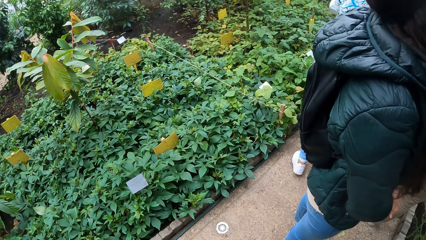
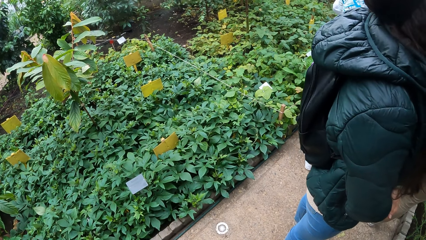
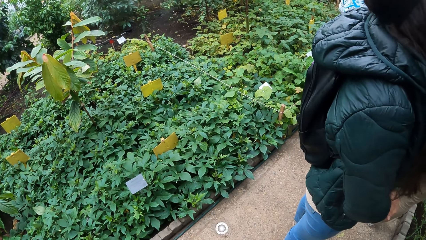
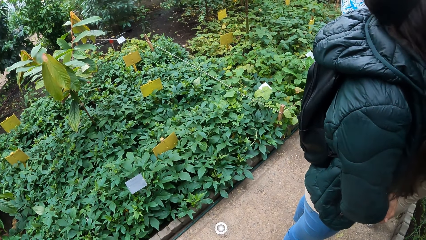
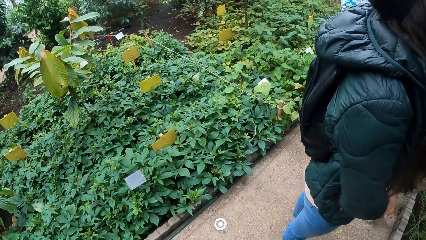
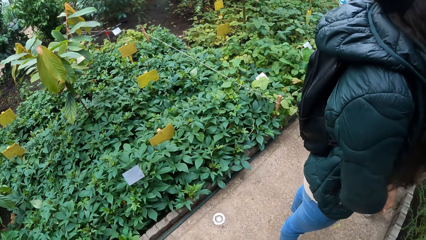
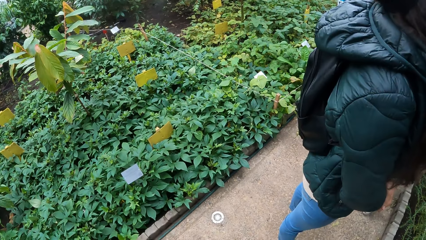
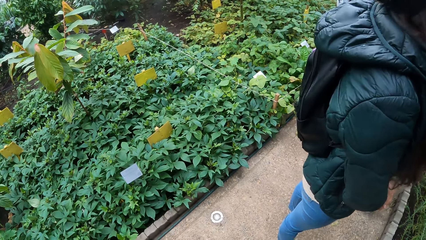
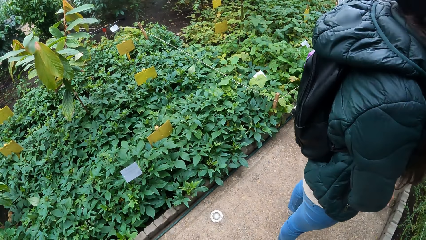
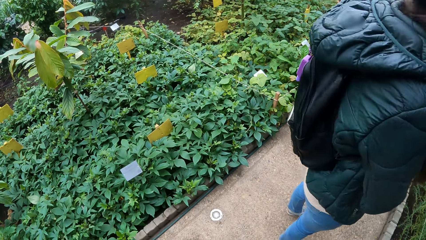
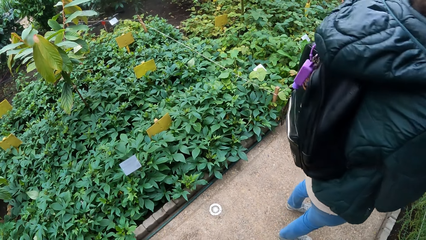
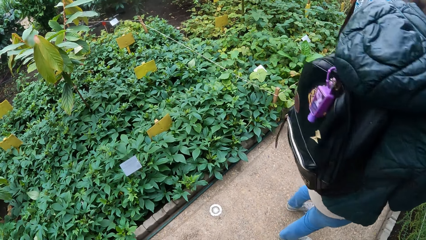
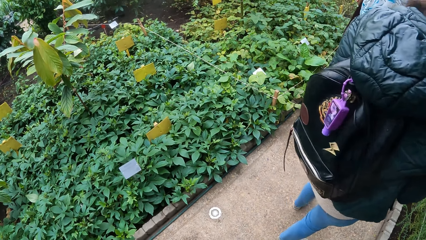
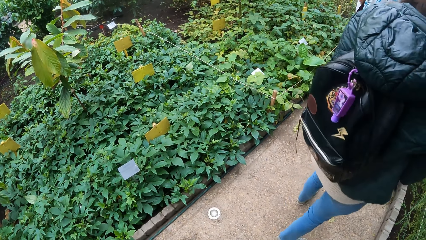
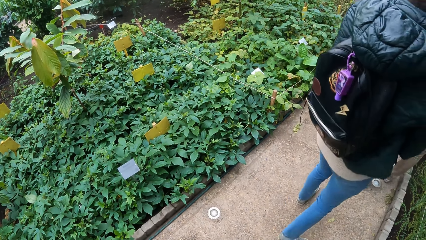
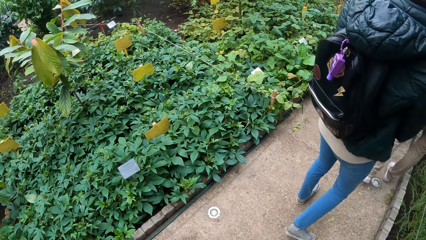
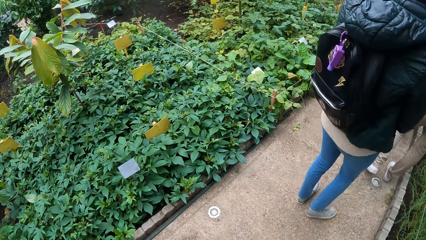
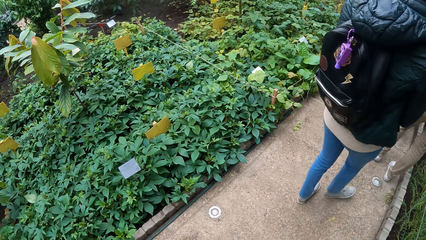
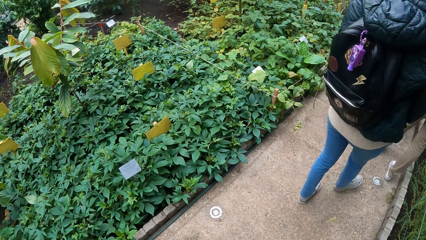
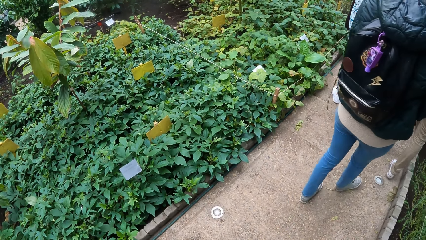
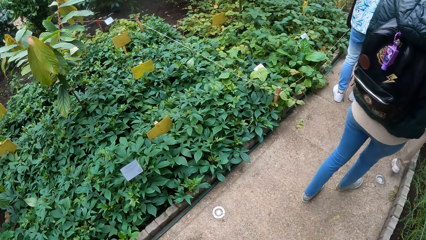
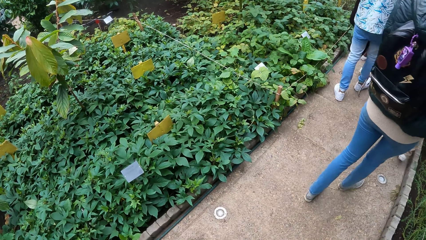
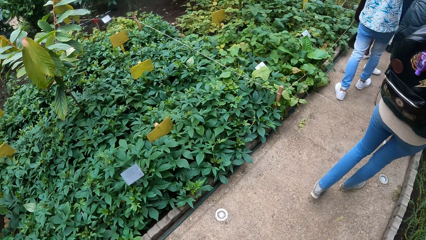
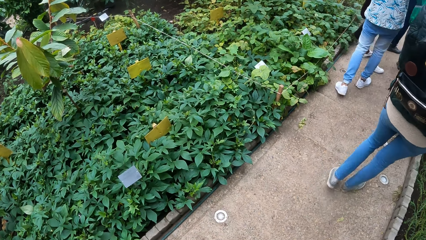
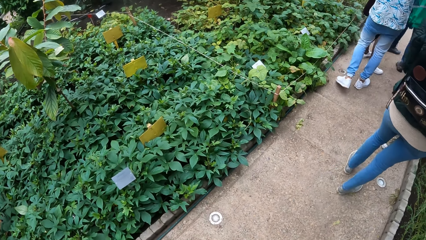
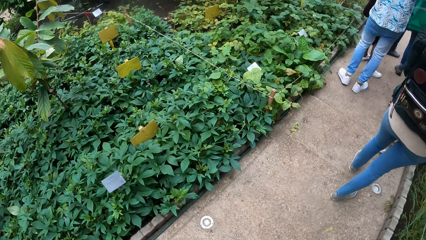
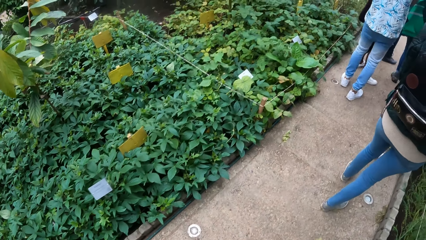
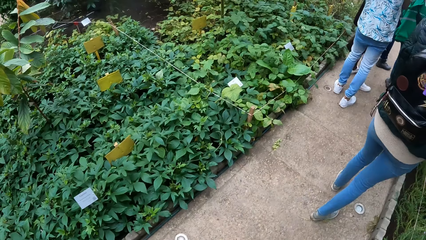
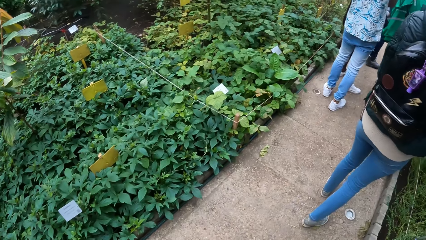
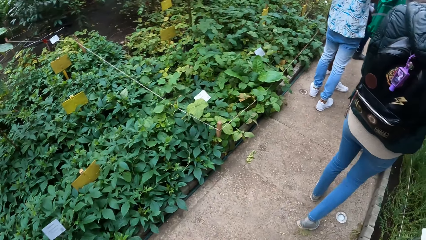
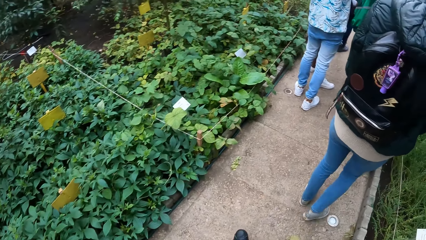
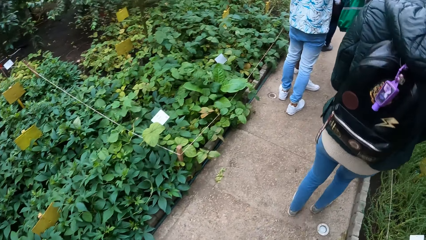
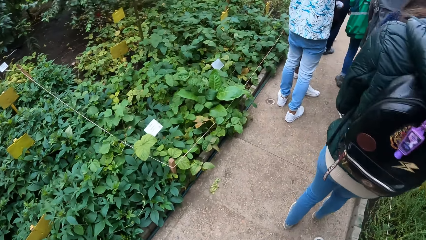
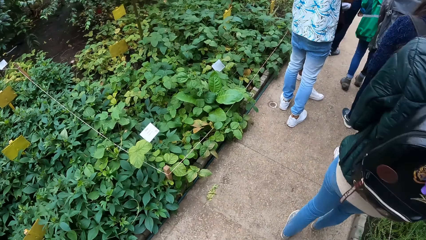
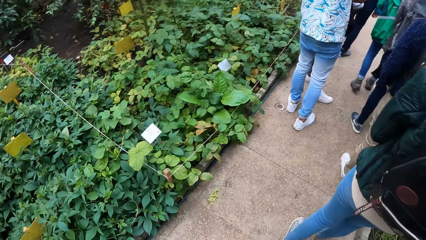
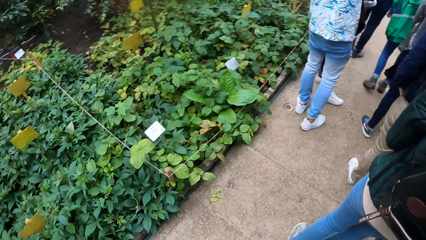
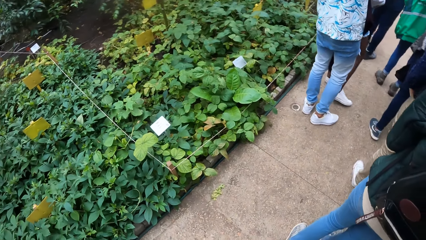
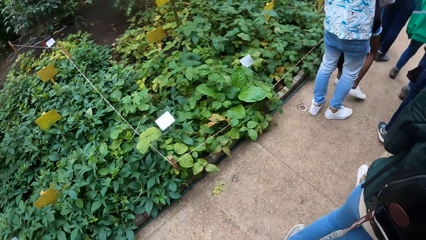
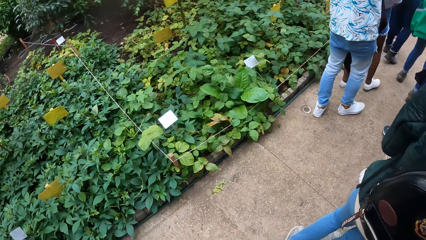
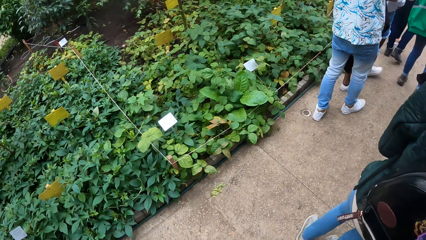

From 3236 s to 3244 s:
Women walk on the sidewalk.

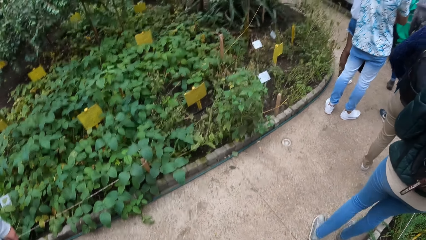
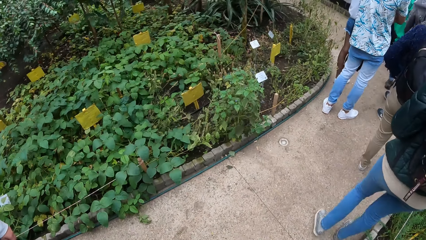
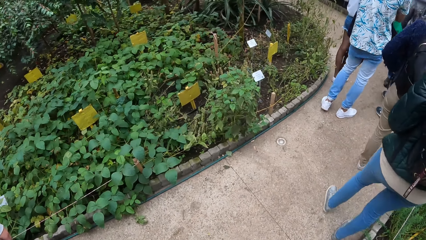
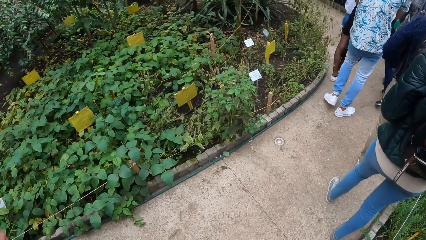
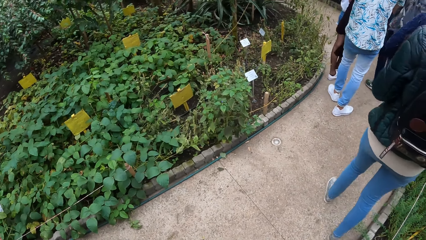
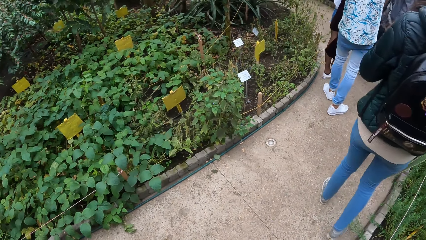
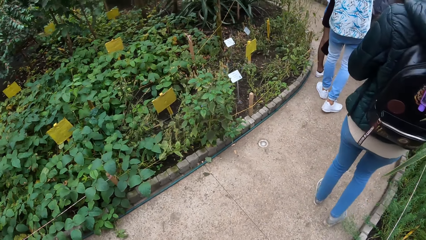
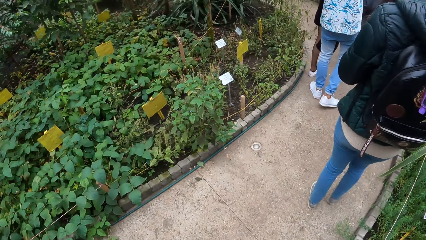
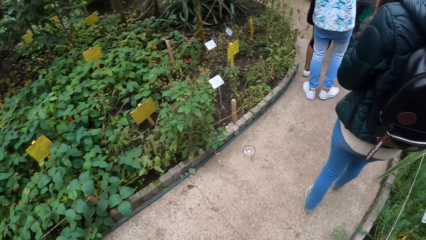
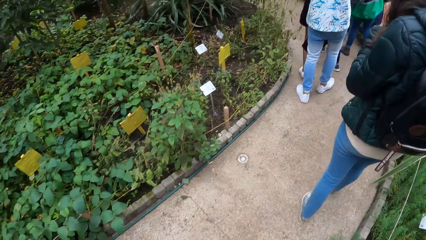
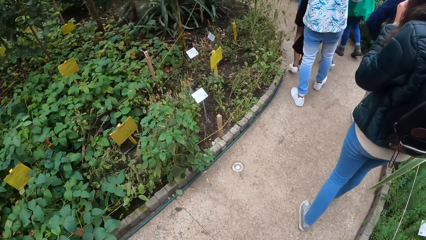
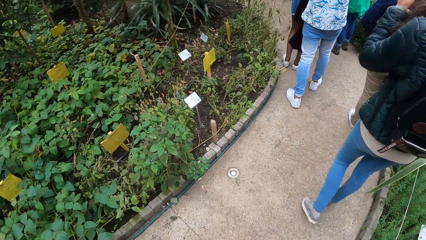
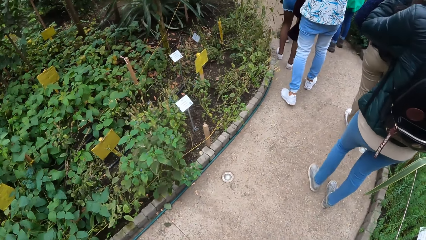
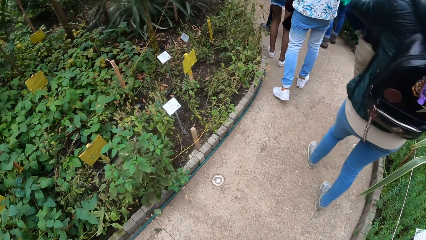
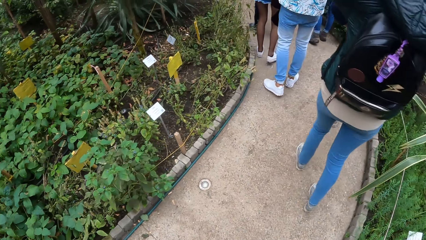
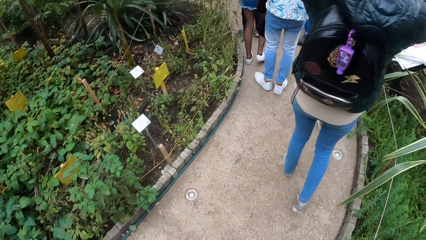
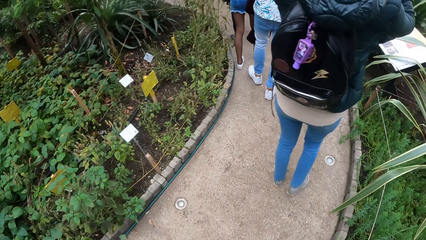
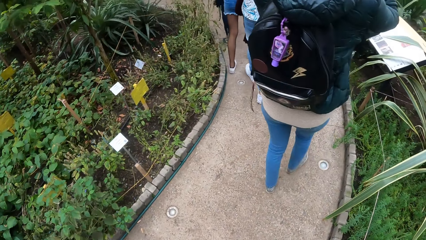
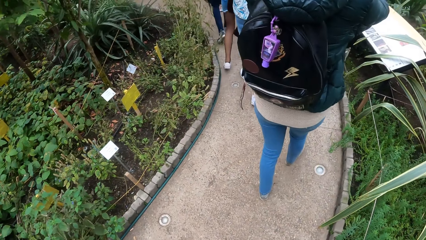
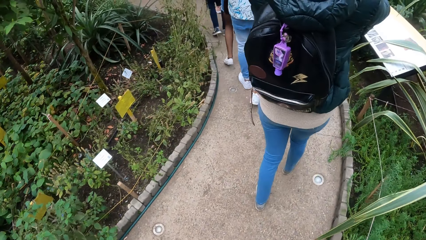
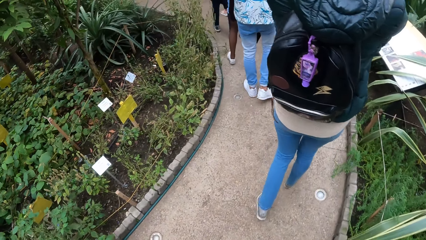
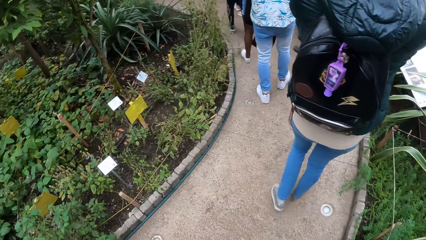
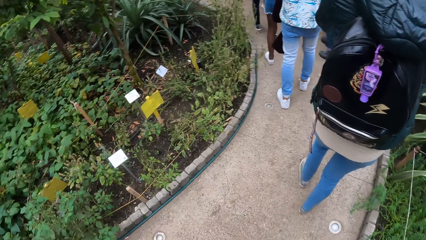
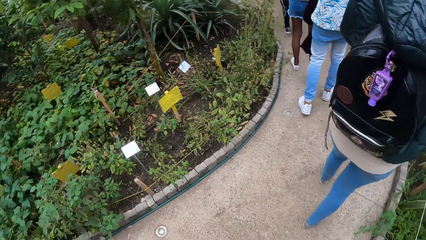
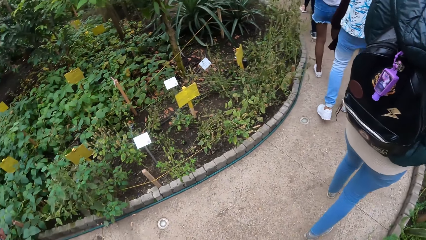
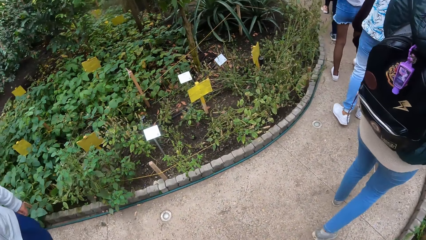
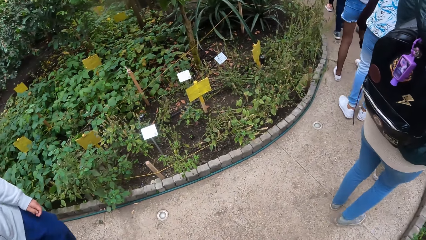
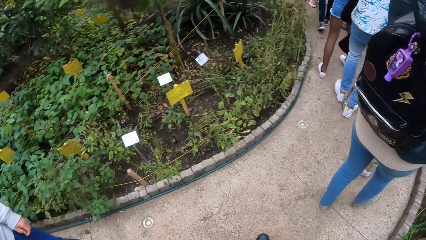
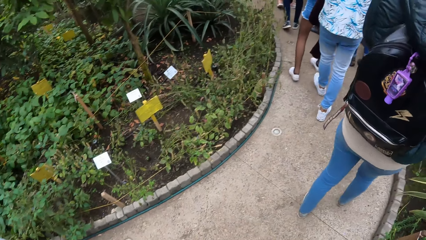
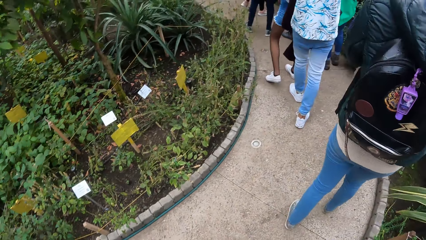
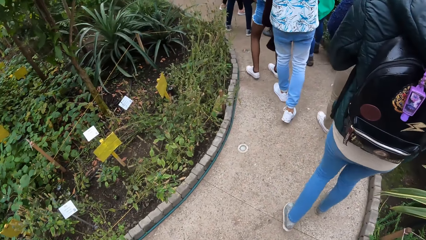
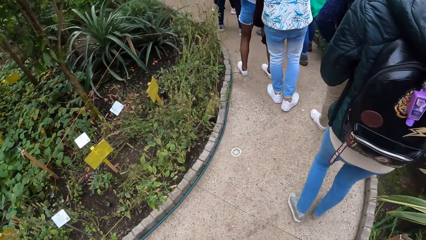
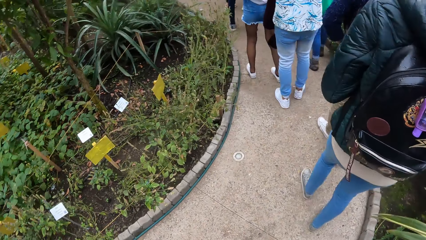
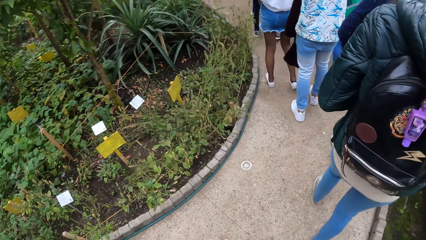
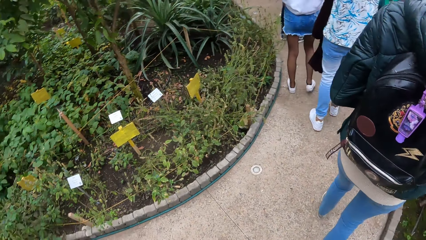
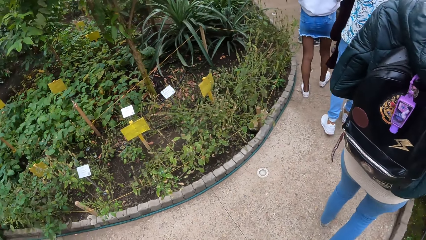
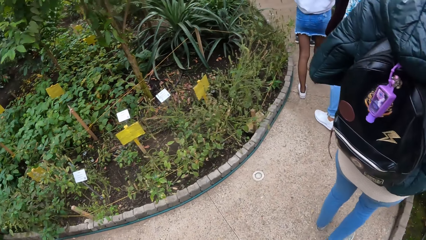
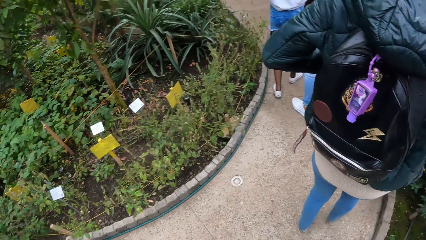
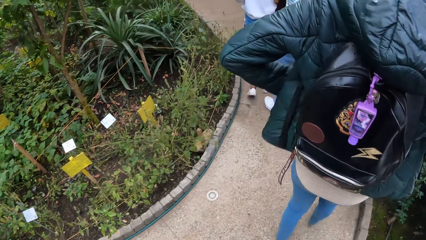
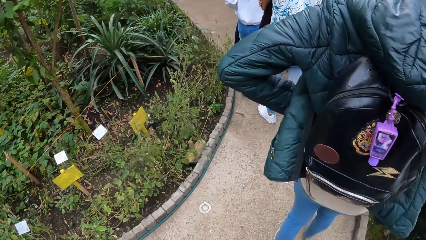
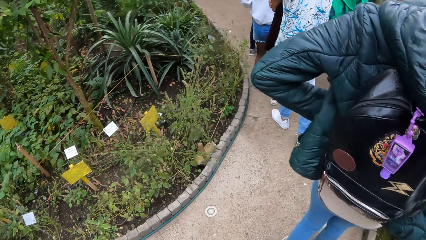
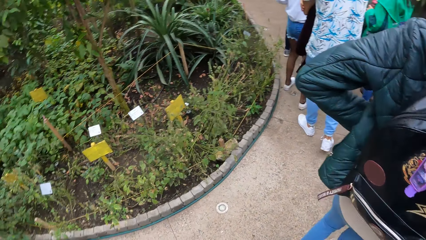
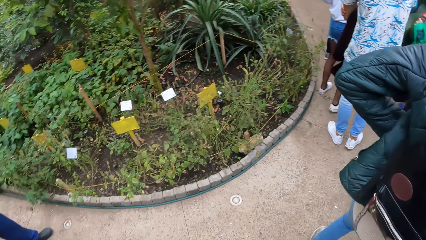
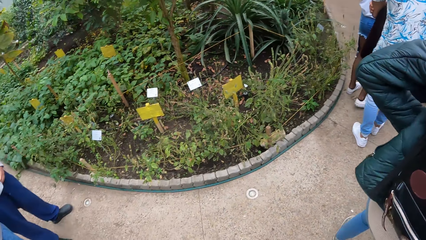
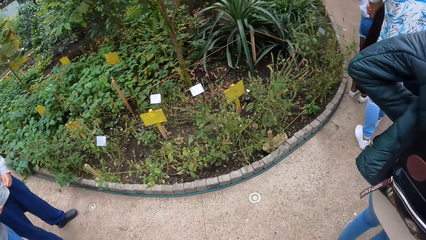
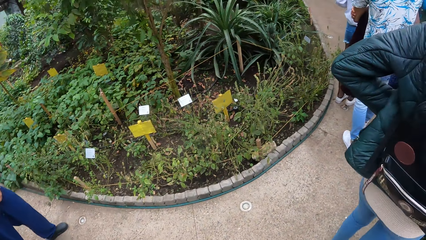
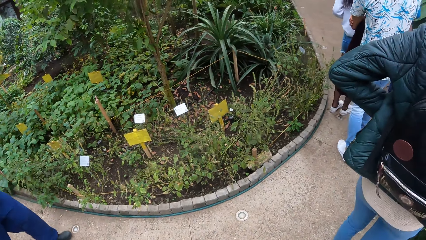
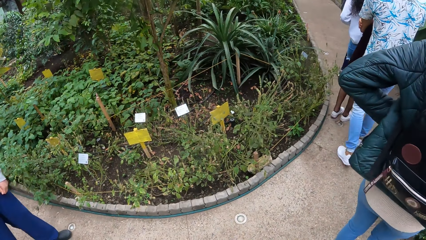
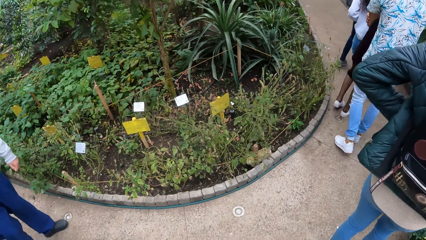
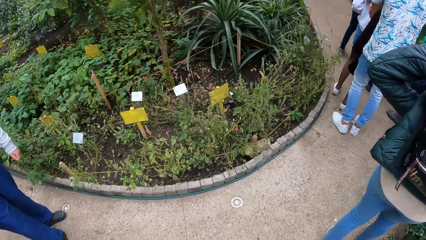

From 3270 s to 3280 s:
The camera wearer walks in the park.
